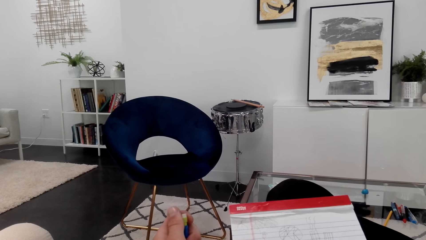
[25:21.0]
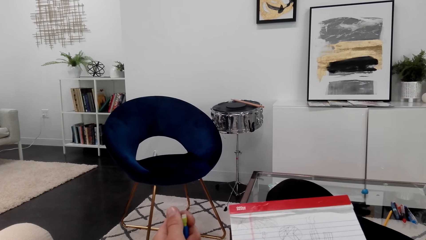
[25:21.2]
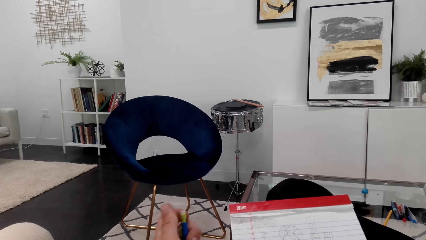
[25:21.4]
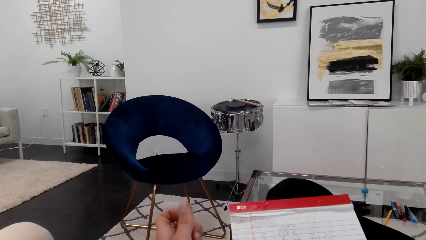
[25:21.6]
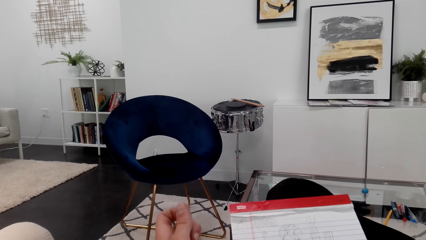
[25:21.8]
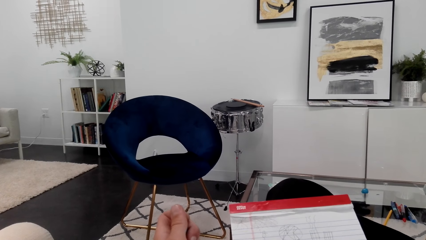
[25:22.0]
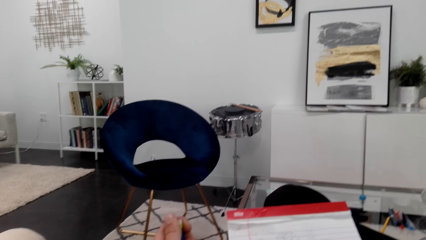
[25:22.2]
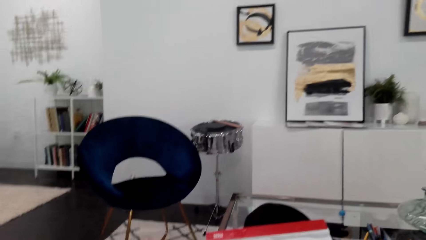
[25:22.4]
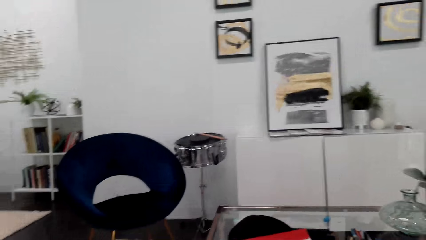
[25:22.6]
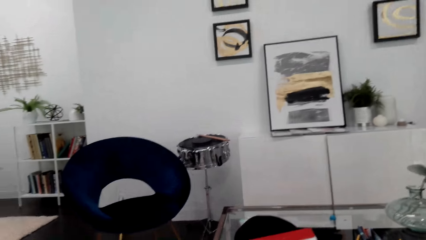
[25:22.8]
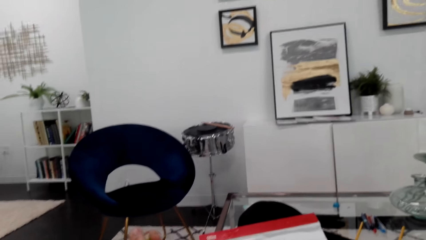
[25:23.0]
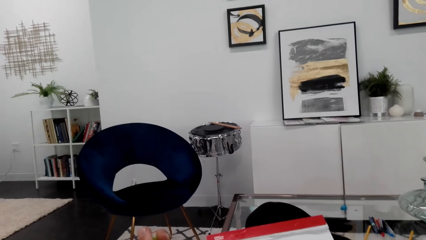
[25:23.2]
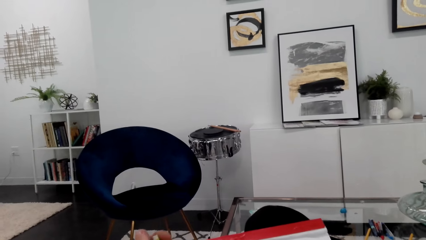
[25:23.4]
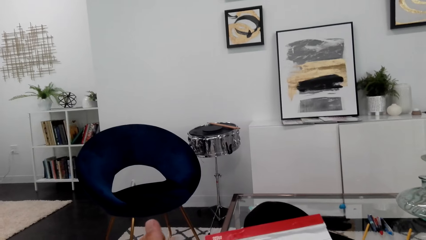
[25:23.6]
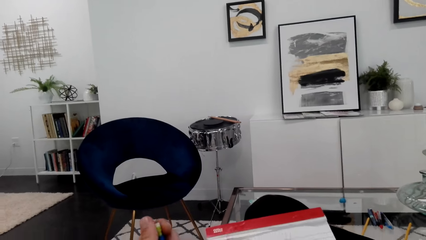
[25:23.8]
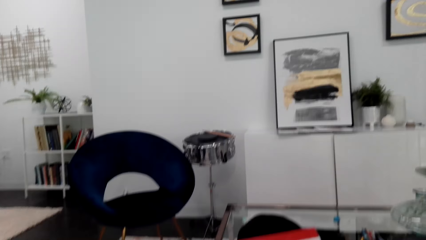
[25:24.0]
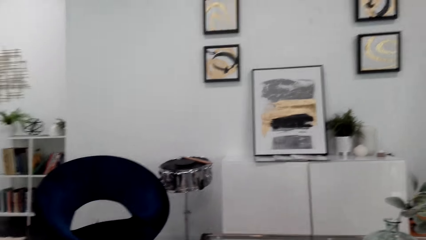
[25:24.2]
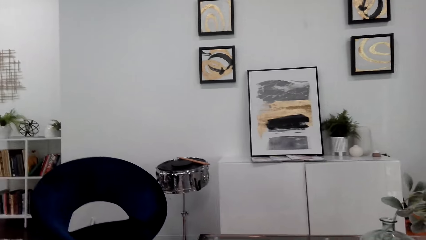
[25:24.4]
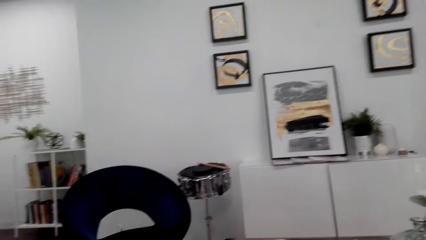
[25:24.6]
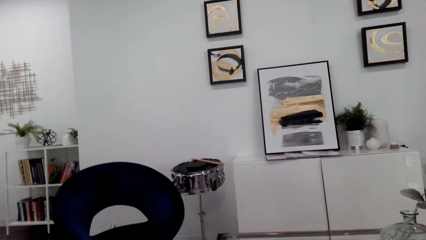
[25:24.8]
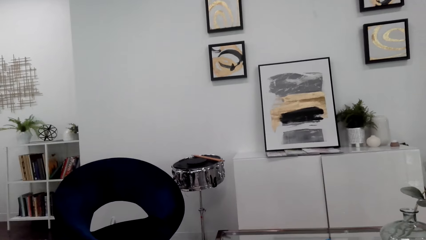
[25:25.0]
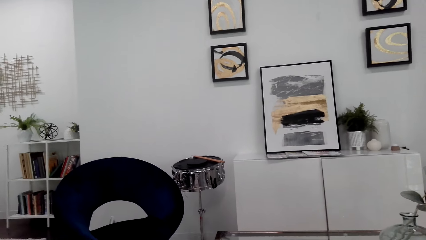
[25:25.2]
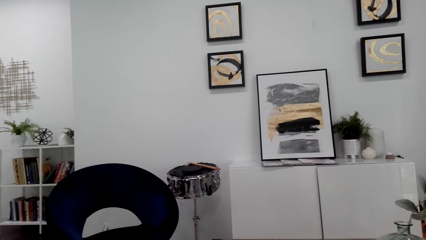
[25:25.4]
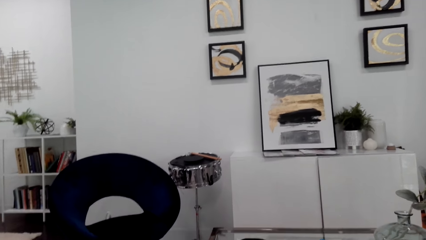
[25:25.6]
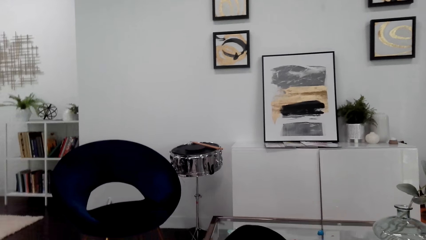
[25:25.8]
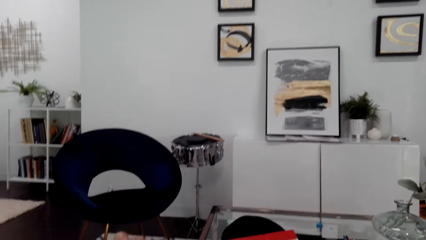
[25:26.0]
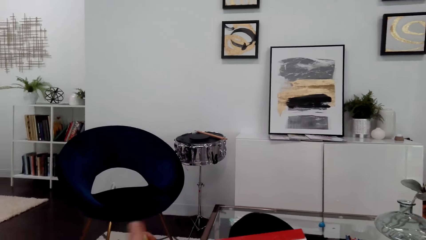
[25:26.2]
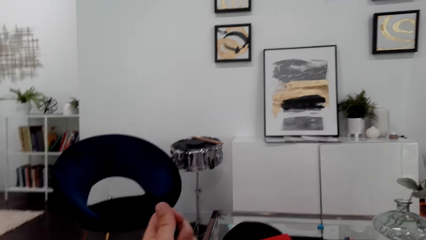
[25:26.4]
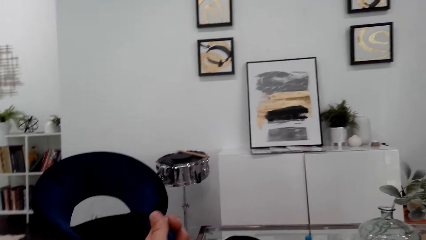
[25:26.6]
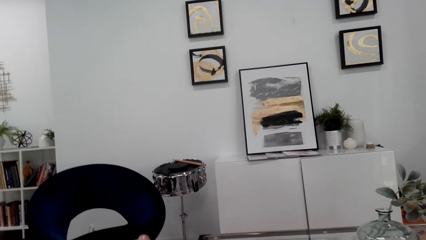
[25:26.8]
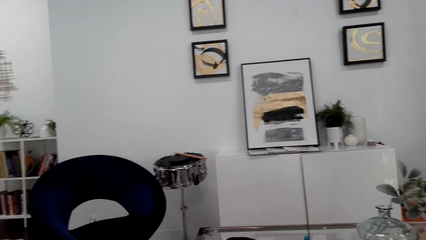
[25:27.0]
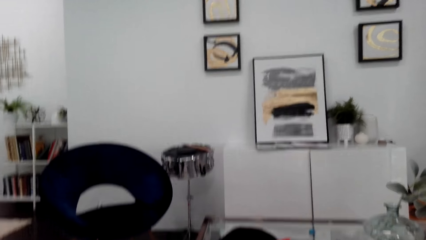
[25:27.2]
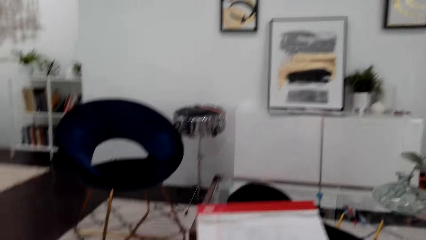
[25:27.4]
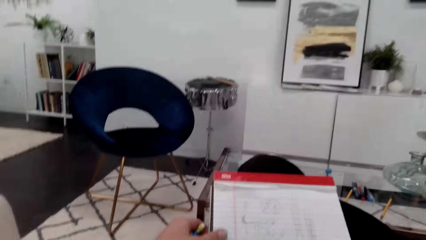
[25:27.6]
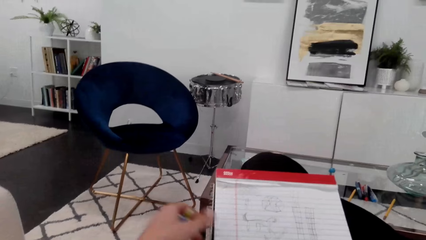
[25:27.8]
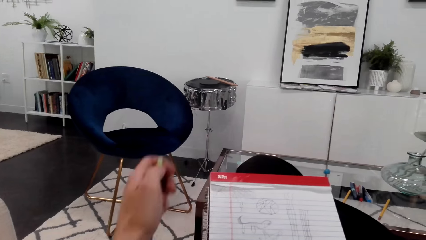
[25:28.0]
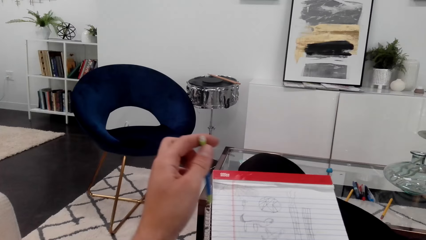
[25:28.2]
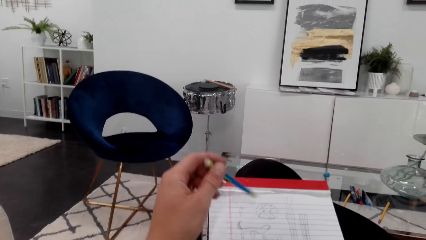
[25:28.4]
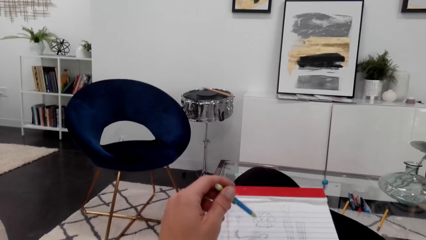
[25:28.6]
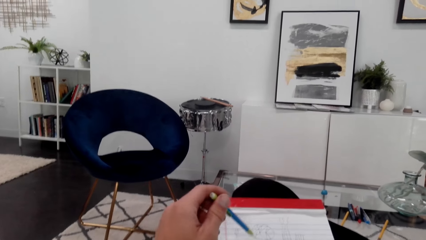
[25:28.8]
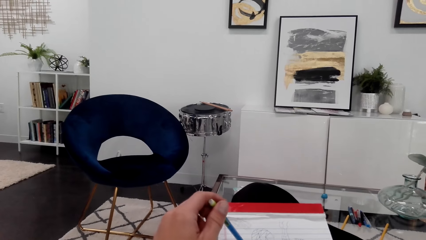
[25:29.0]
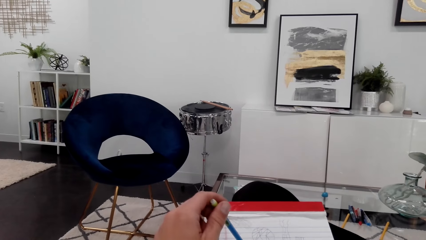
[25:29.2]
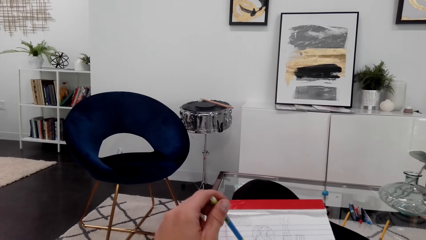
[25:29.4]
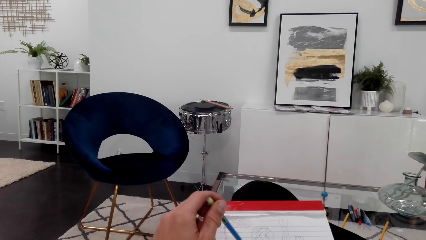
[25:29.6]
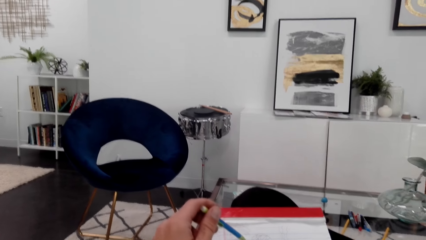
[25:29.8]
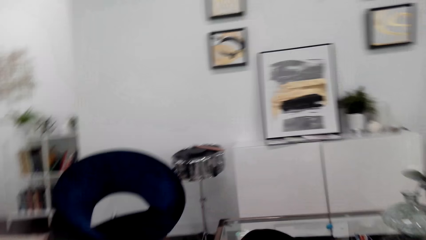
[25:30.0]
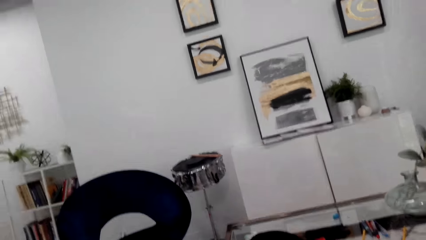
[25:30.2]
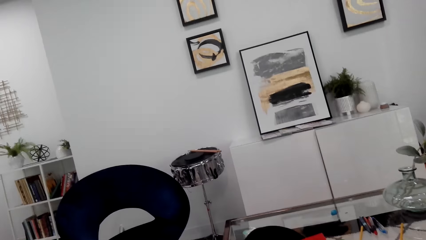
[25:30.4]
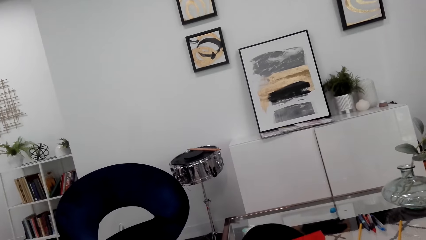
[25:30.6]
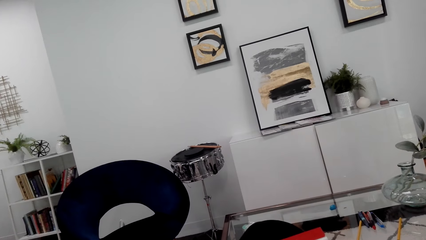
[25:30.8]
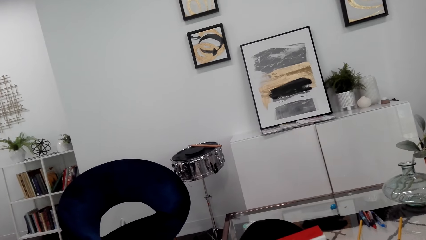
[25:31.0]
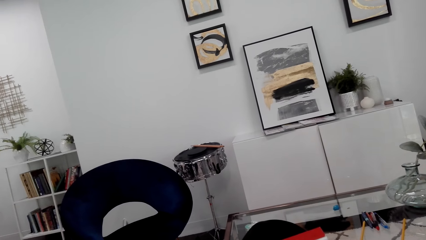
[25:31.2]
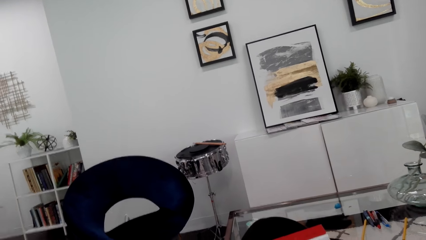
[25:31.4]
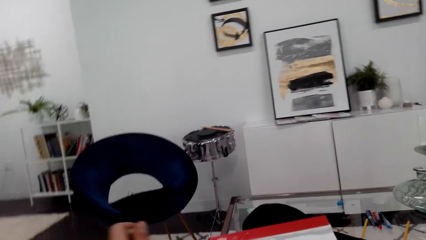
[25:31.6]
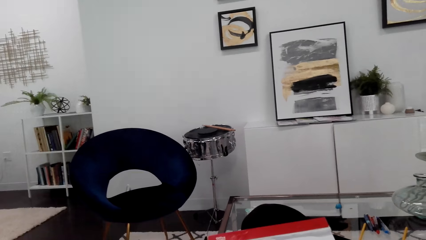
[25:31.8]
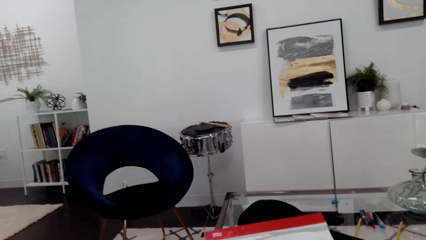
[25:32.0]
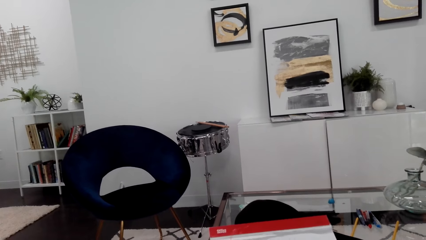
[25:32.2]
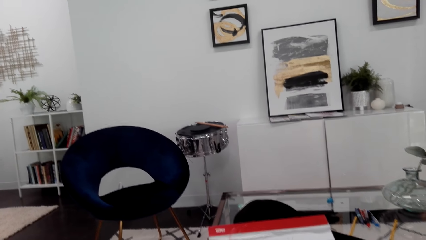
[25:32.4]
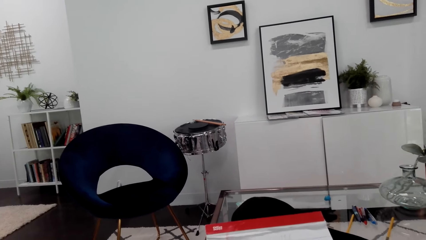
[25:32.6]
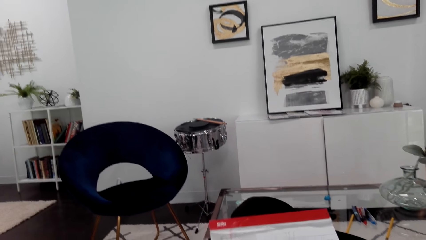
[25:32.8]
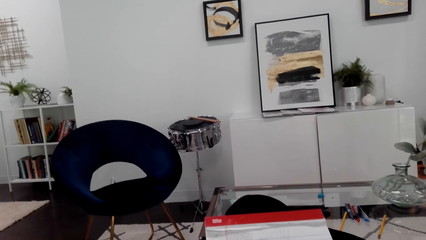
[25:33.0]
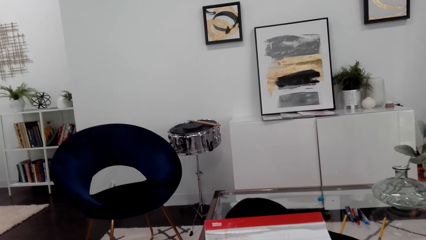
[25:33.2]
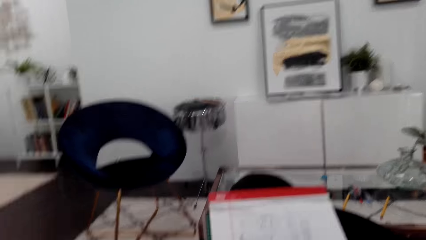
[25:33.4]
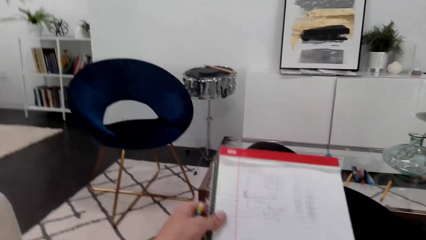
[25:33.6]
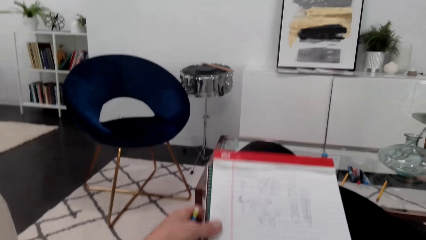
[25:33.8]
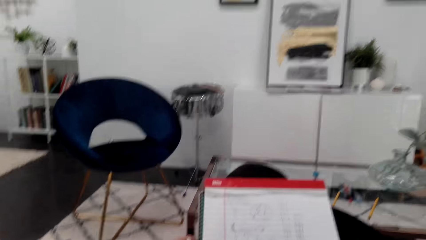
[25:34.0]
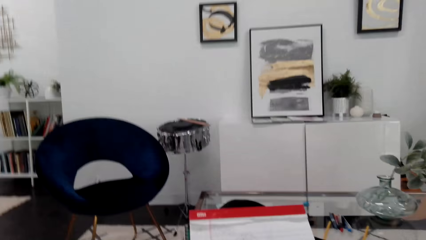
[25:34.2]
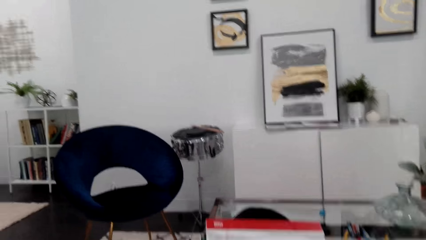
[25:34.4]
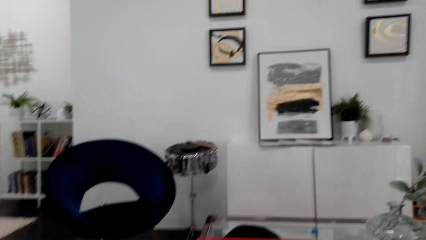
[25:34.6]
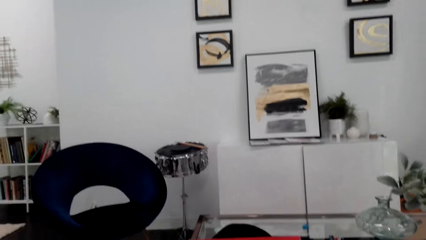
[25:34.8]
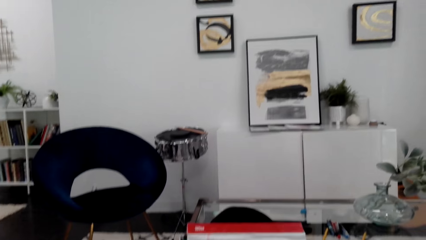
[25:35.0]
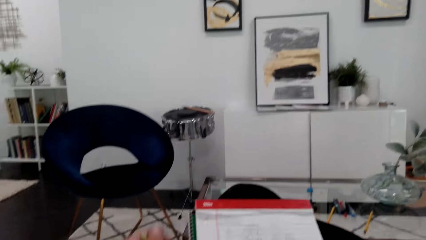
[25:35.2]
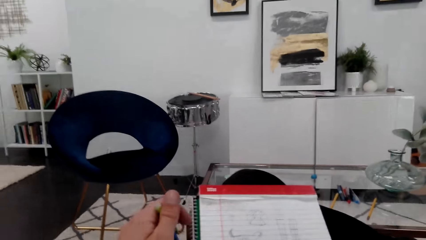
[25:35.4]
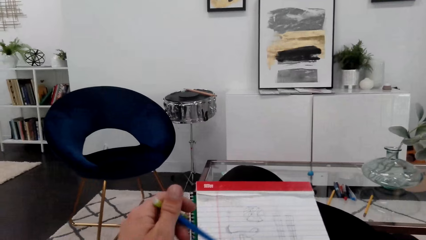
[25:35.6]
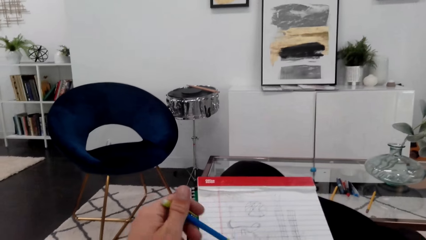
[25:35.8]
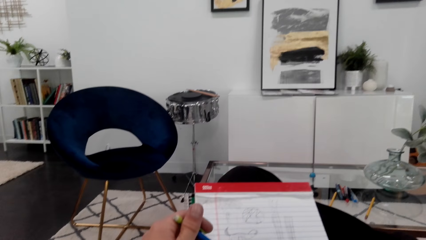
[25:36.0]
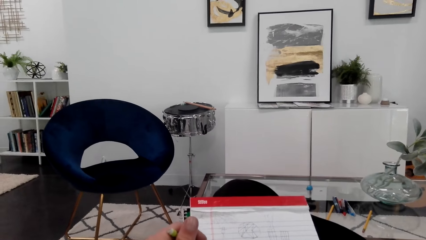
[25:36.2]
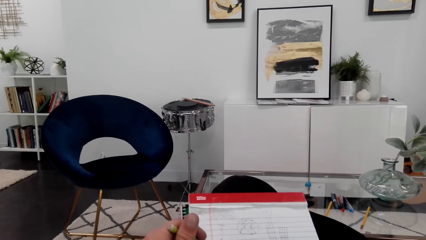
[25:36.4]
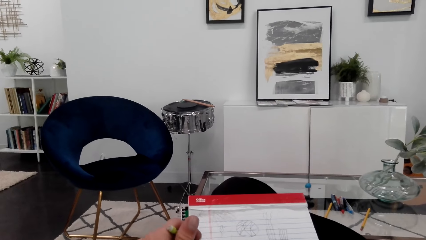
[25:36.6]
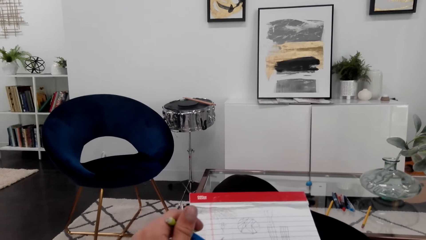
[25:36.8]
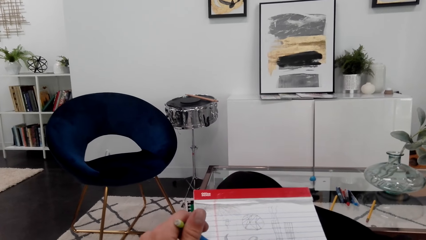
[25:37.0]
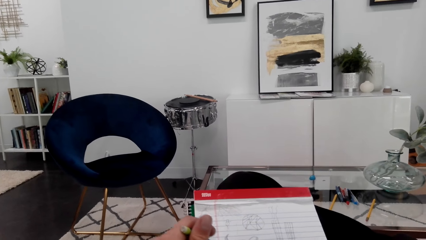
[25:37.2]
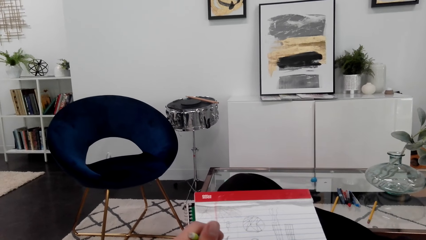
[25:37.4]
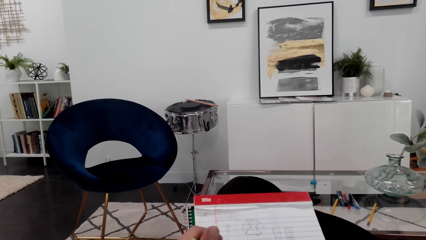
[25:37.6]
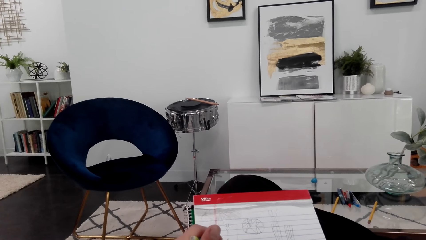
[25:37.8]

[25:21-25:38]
The camera wearer looks around. They draw on a notepad.
